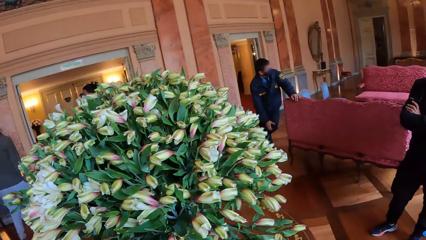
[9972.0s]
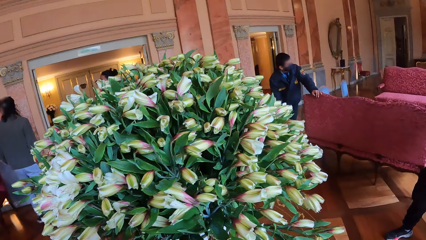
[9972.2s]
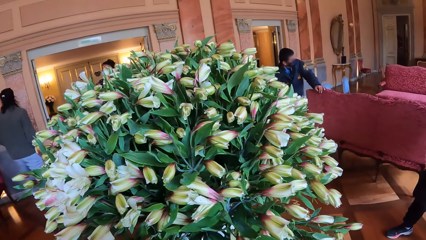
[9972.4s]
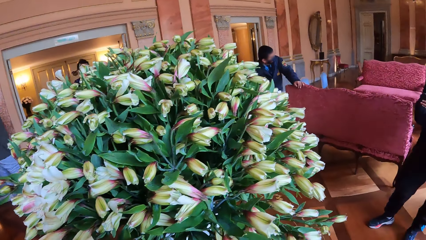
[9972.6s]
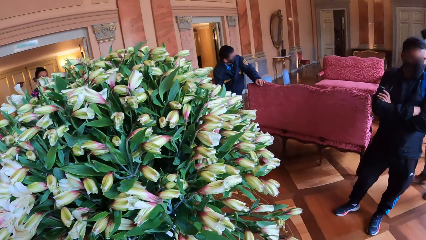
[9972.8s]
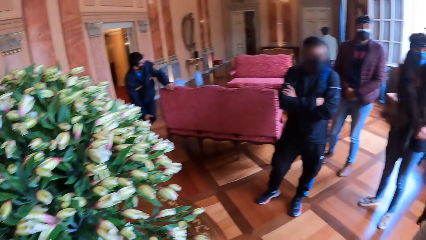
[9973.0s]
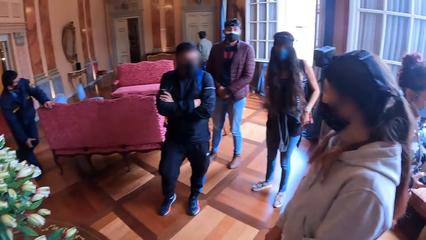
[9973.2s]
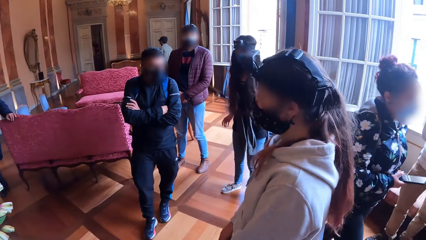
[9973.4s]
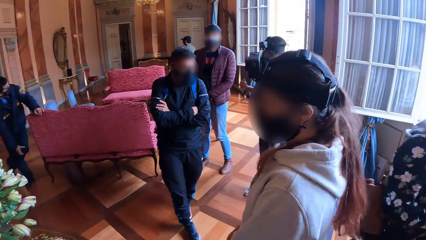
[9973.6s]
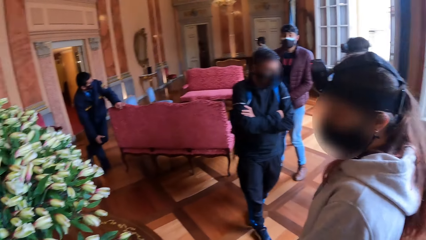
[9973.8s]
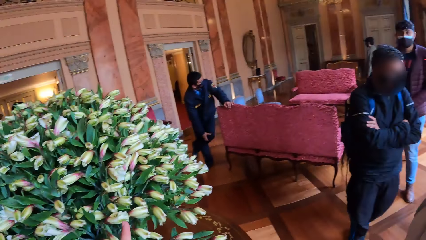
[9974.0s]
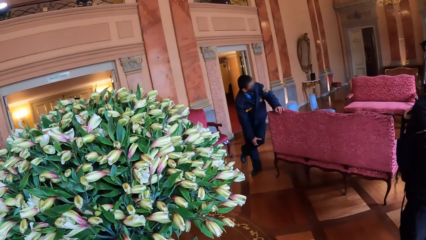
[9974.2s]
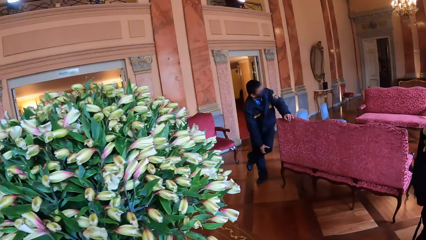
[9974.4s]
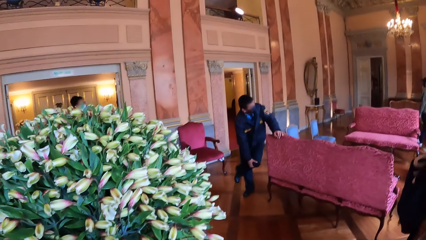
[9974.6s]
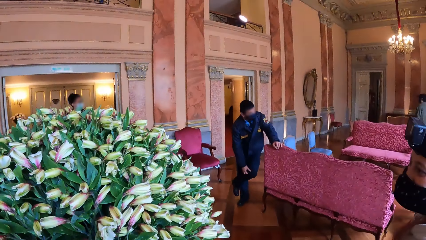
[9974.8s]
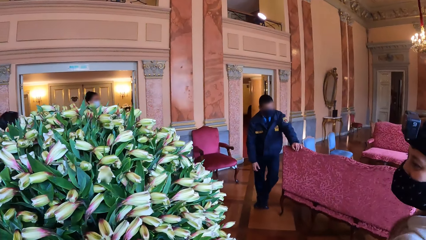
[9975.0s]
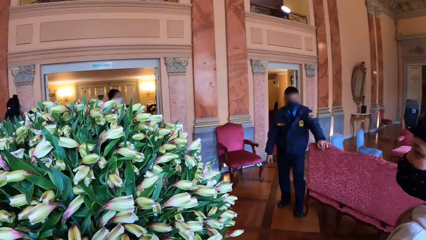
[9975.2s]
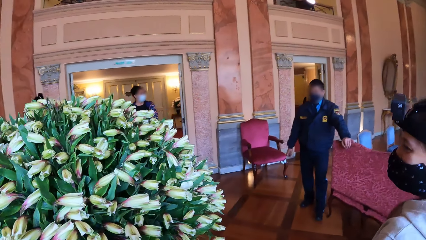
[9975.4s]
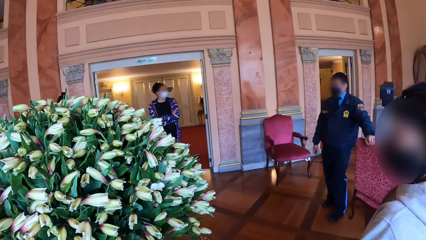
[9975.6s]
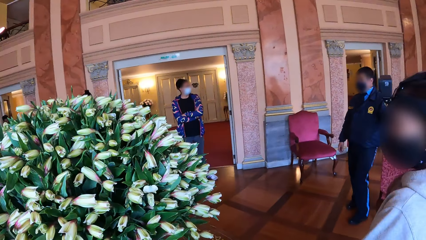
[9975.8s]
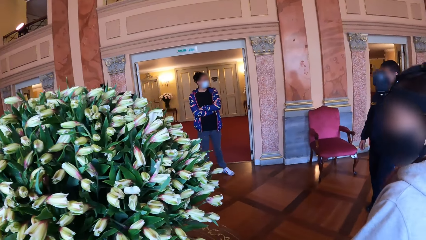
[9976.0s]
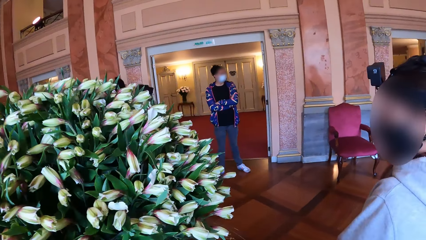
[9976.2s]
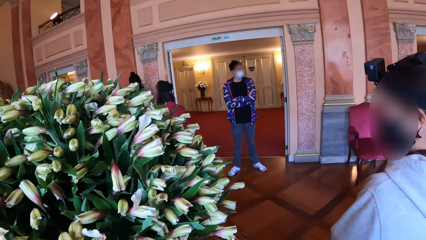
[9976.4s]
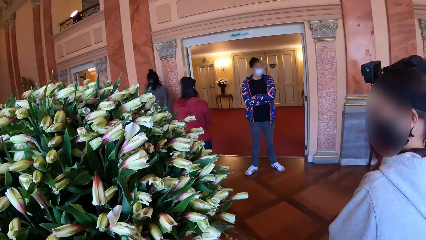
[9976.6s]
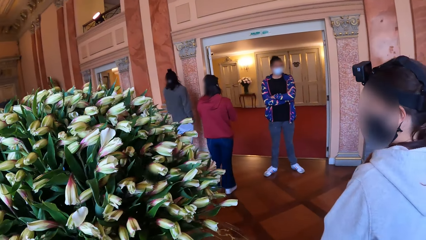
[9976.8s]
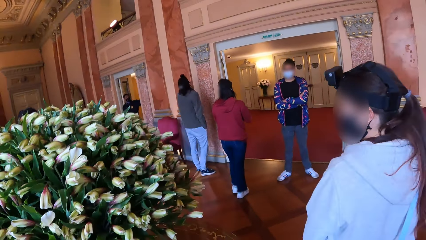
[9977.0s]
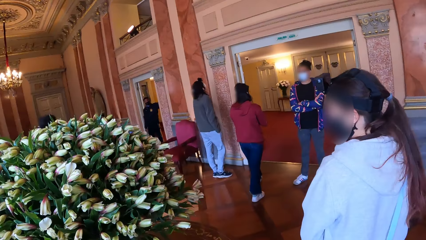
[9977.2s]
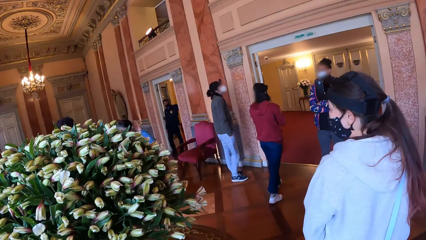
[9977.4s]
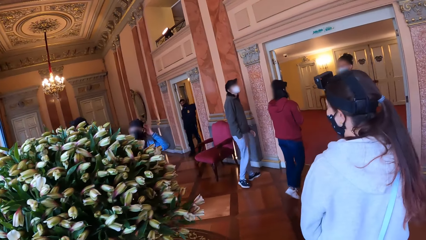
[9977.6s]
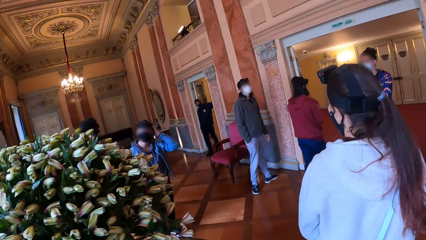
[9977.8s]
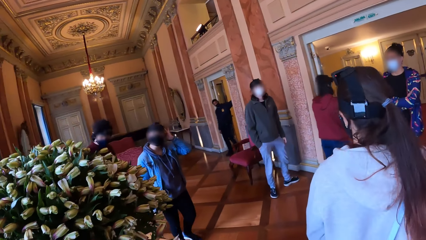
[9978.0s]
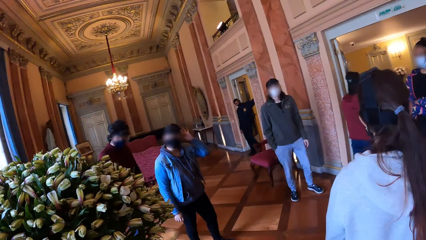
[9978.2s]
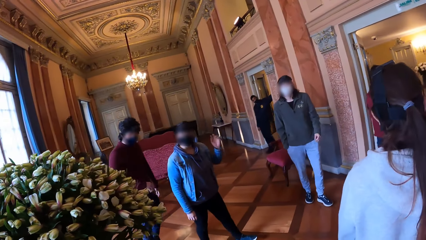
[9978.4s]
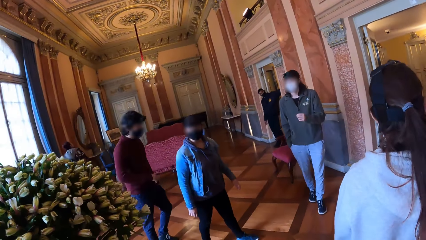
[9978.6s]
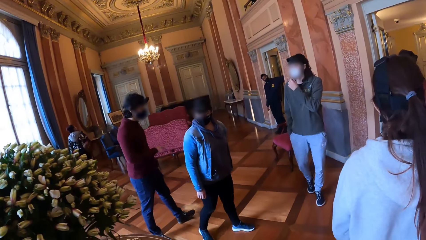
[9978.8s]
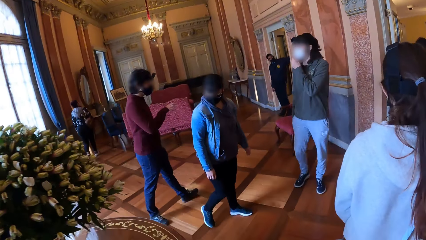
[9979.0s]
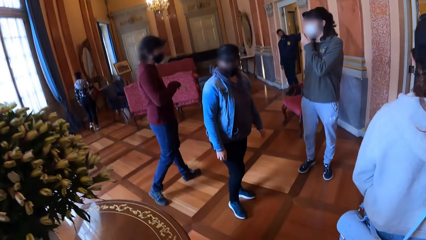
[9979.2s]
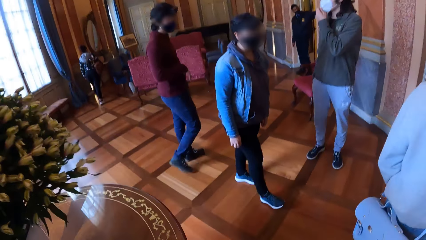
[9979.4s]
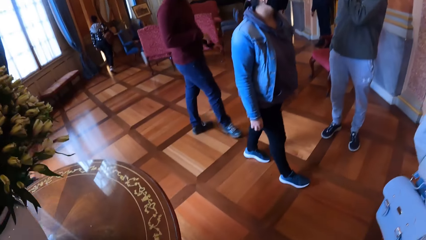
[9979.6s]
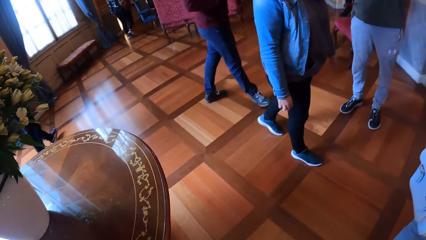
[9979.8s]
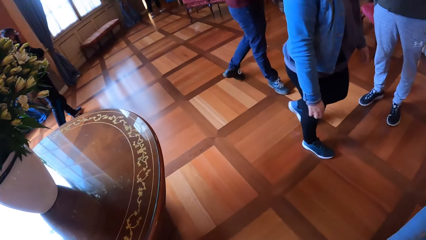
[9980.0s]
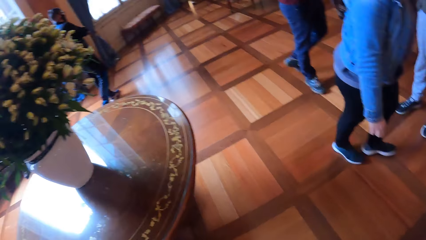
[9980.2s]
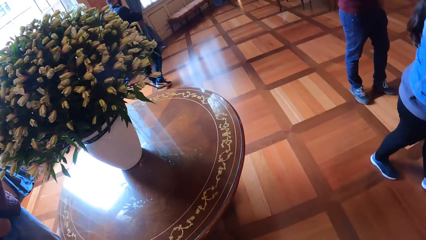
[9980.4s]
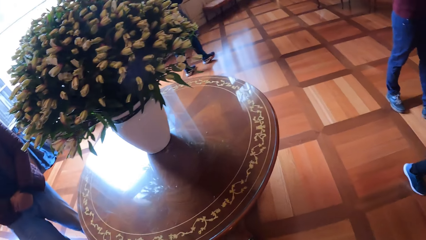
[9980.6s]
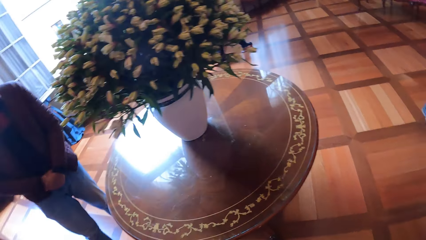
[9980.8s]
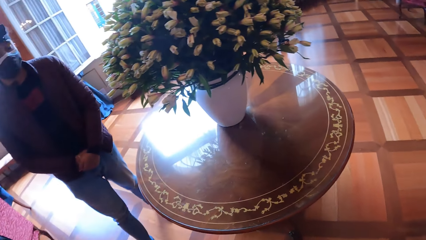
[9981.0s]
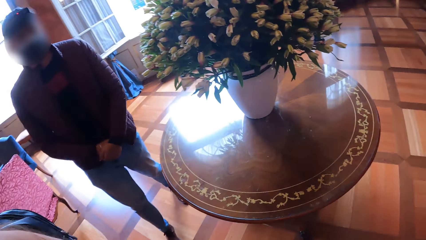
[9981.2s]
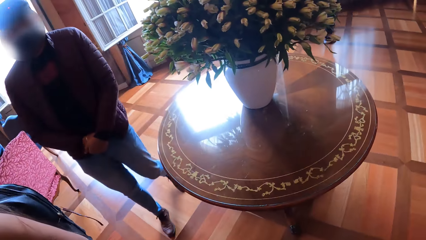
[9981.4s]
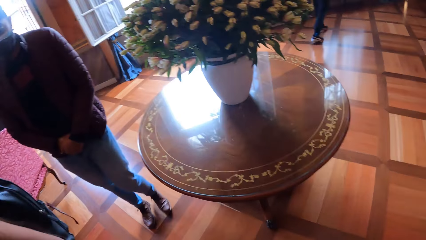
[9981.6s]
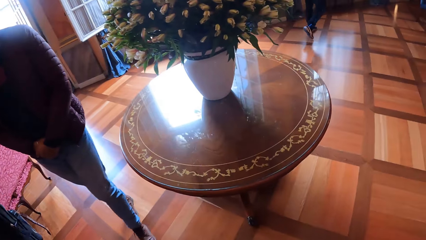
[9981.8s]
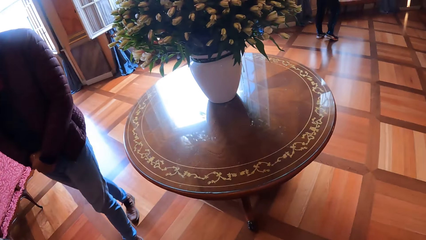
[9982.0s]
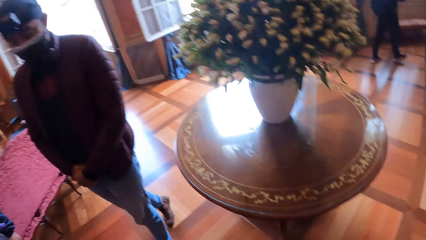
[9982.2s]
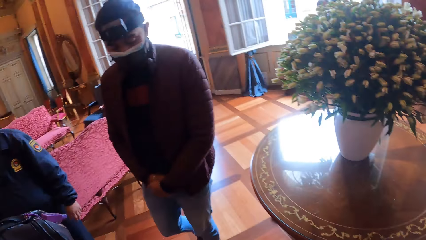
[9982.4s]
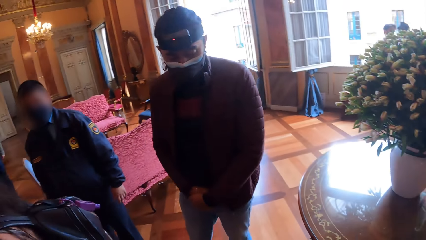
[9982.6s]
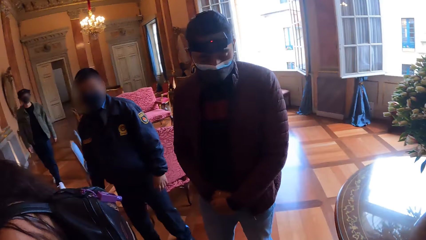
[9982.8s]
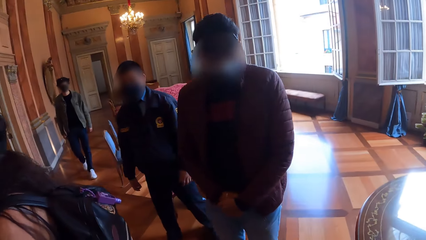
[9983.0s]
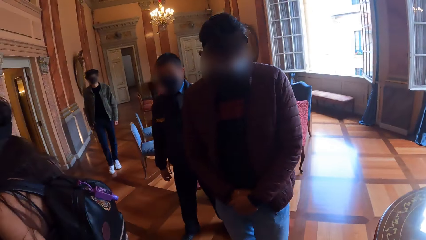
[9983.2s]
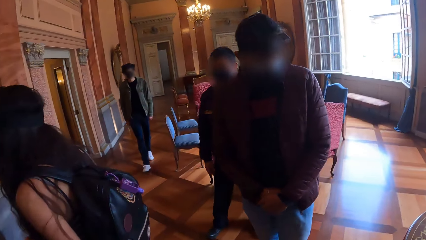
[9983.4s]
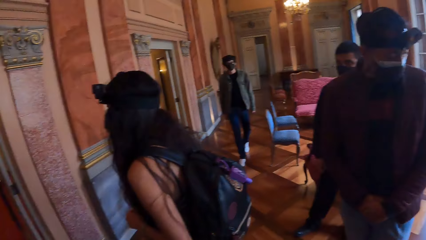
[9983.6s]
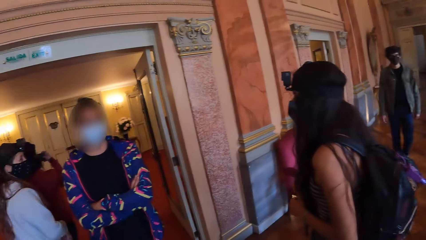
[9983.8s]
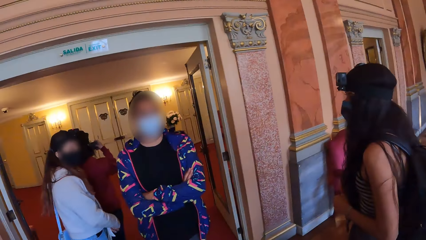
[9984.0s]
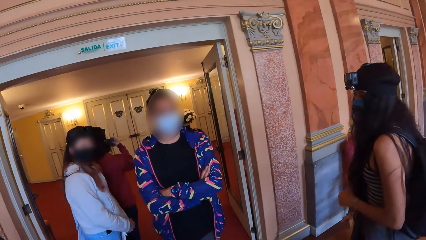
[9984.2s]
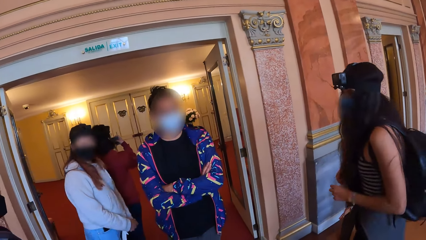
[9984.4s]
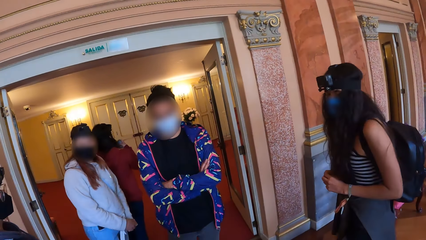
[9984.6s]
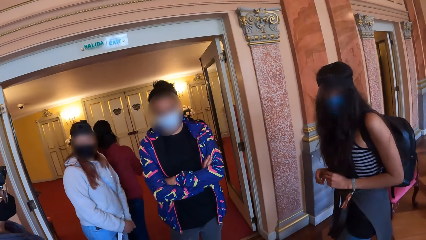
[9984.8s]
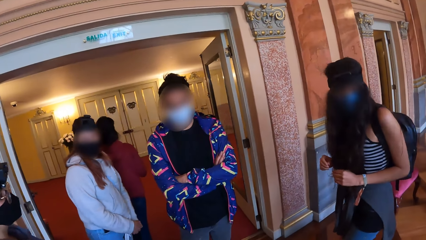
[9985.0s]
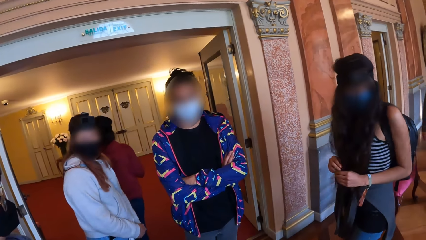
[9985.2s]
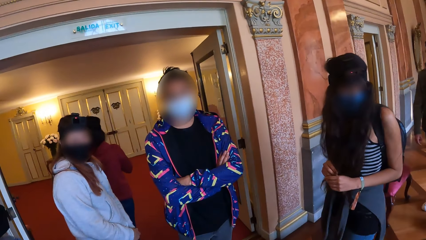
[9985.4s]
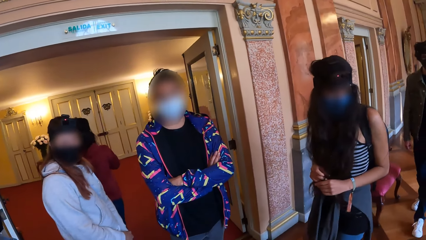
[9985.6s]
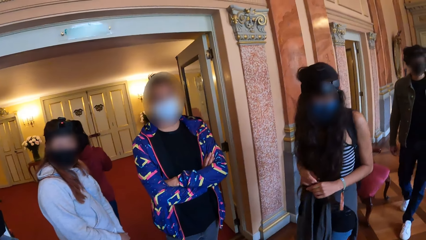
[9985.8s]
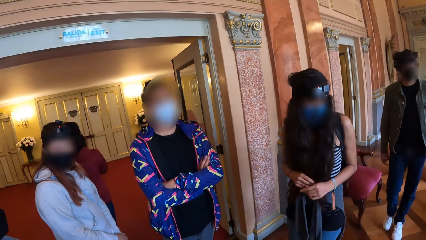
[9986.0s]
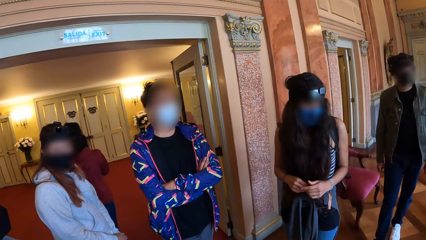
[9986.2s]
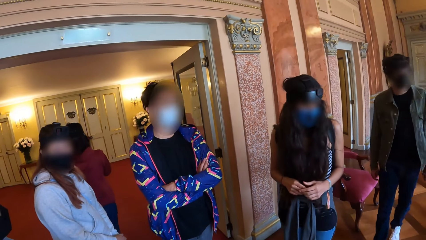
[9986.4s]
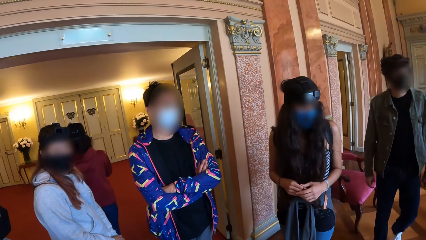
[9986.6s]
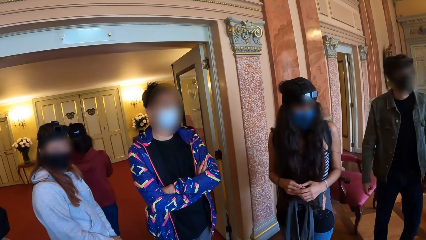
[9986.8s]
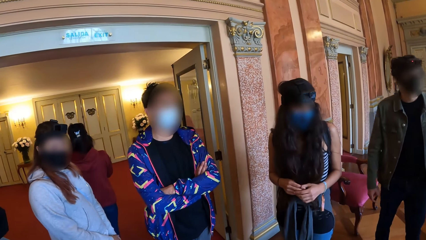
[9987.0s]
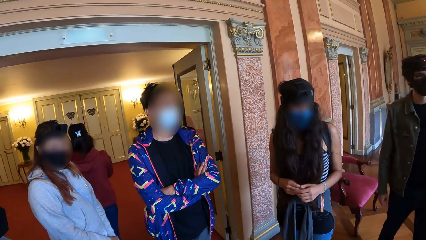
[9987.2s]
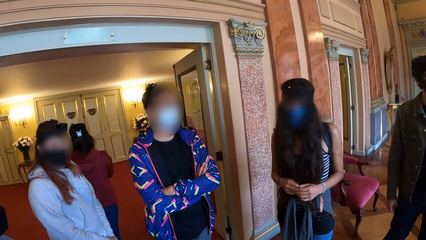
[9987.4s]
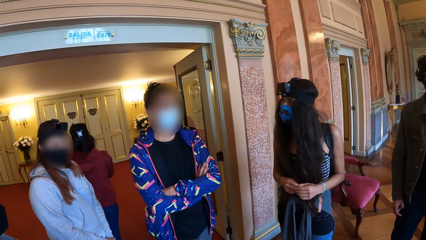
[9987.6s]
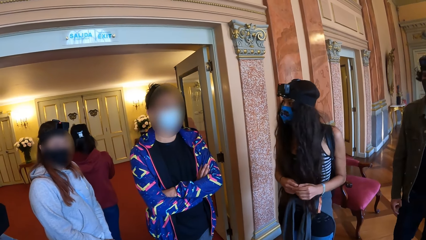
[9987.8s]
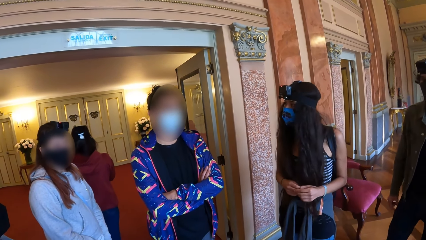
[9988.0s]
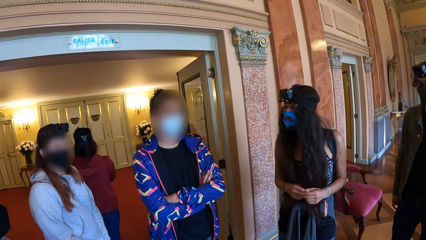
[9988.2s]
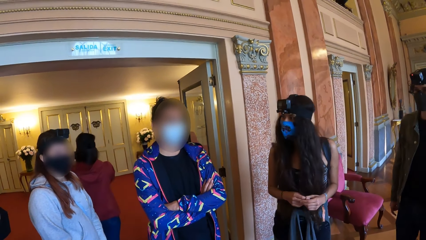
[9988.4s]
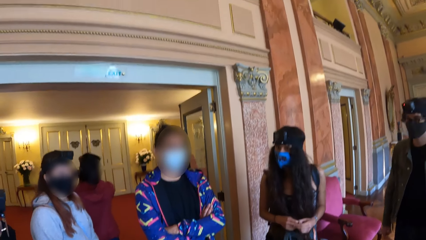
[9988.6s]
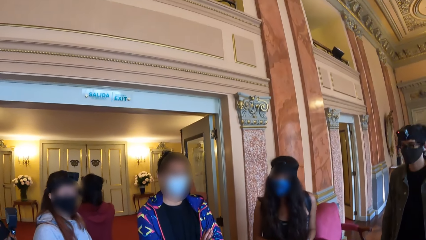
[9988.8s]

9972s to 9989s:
The camera wearer walks in the room with a woman. Another woman walks past a man. The man interacts with the camera wearer and a group of people. The other woman operates a phone with her hands.
